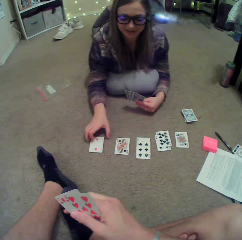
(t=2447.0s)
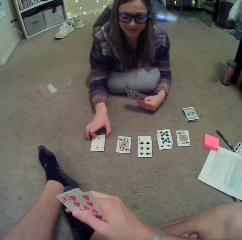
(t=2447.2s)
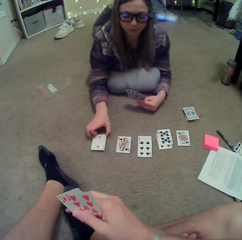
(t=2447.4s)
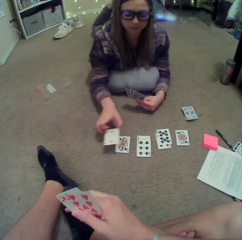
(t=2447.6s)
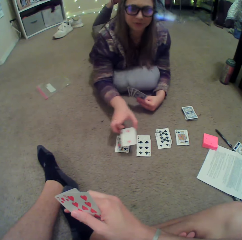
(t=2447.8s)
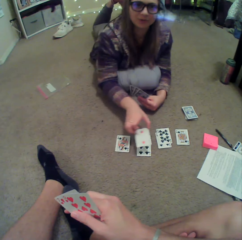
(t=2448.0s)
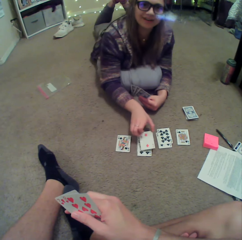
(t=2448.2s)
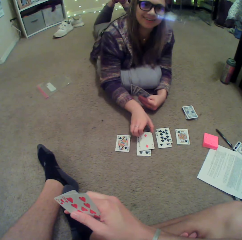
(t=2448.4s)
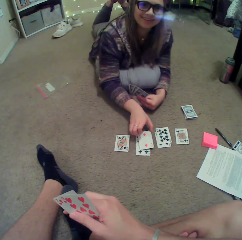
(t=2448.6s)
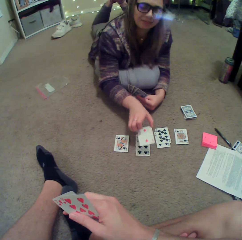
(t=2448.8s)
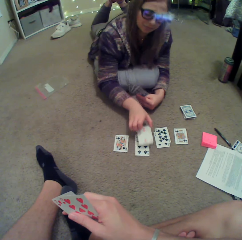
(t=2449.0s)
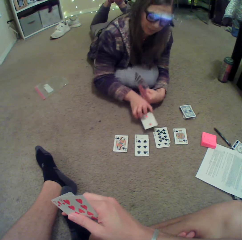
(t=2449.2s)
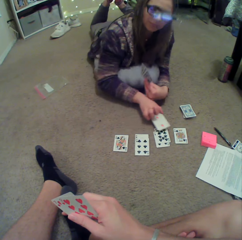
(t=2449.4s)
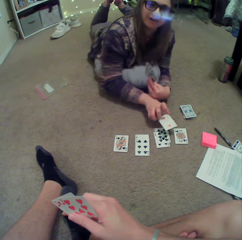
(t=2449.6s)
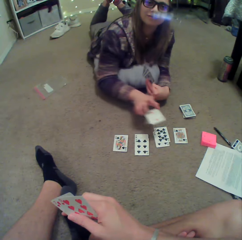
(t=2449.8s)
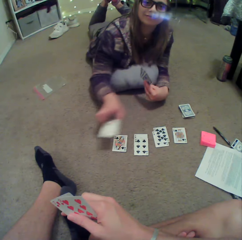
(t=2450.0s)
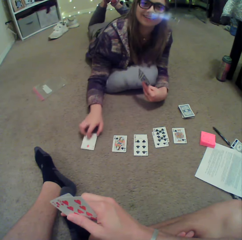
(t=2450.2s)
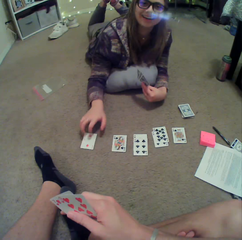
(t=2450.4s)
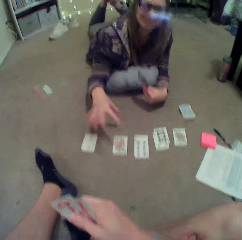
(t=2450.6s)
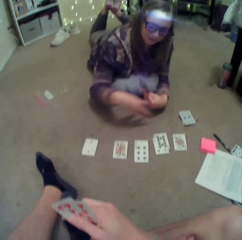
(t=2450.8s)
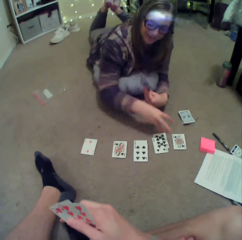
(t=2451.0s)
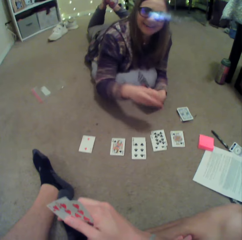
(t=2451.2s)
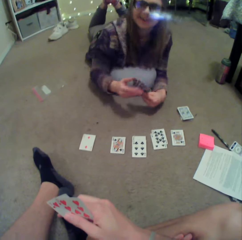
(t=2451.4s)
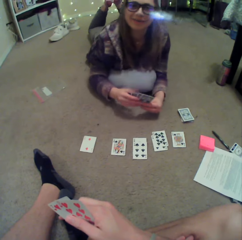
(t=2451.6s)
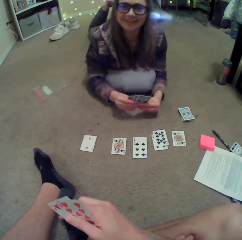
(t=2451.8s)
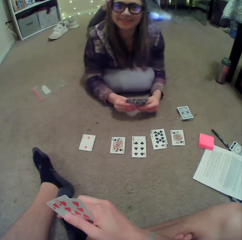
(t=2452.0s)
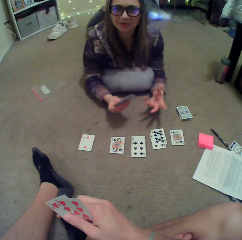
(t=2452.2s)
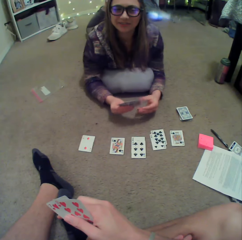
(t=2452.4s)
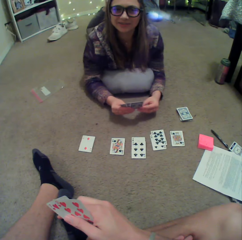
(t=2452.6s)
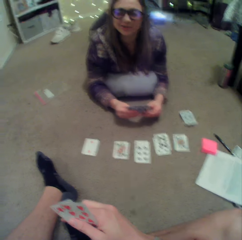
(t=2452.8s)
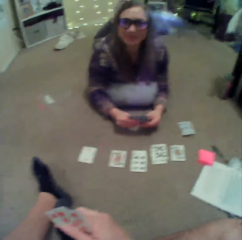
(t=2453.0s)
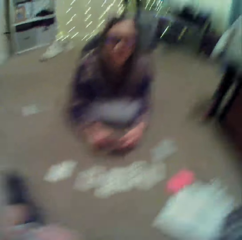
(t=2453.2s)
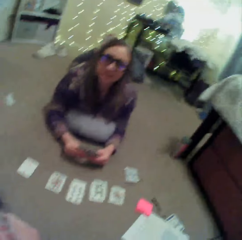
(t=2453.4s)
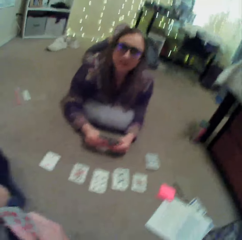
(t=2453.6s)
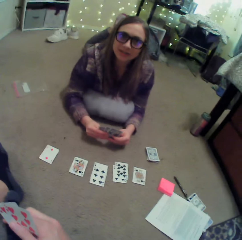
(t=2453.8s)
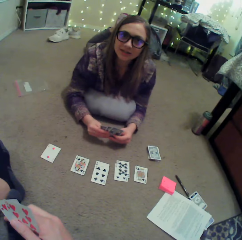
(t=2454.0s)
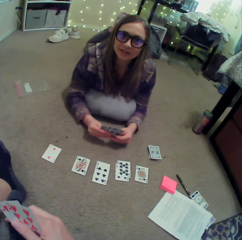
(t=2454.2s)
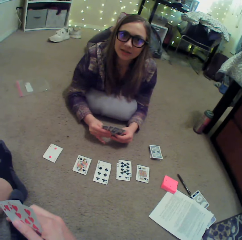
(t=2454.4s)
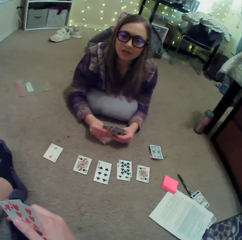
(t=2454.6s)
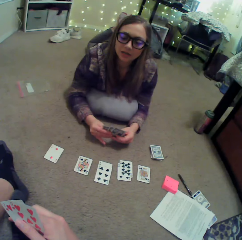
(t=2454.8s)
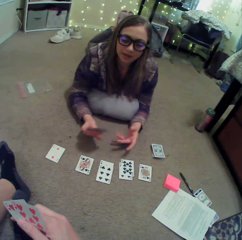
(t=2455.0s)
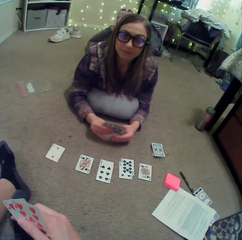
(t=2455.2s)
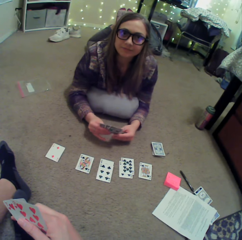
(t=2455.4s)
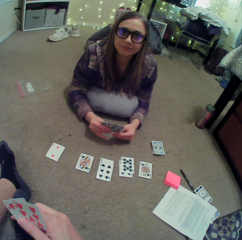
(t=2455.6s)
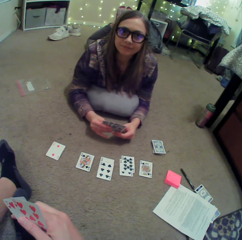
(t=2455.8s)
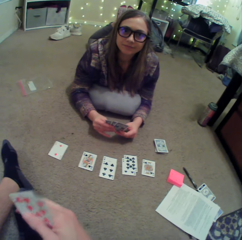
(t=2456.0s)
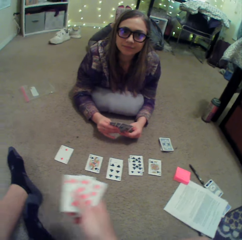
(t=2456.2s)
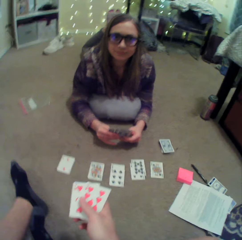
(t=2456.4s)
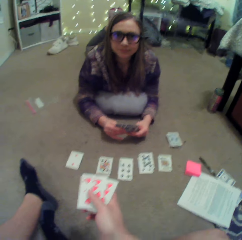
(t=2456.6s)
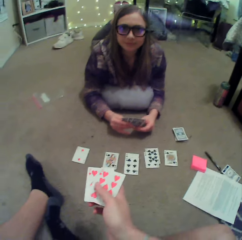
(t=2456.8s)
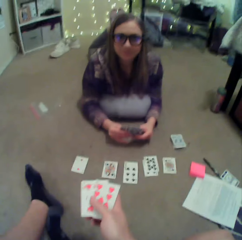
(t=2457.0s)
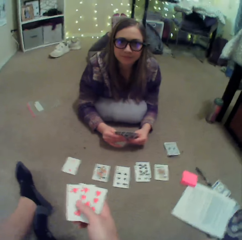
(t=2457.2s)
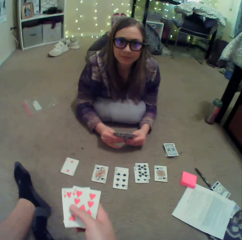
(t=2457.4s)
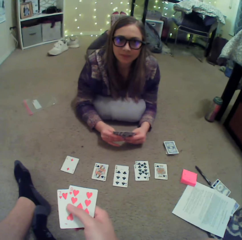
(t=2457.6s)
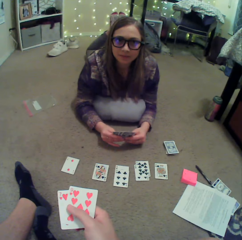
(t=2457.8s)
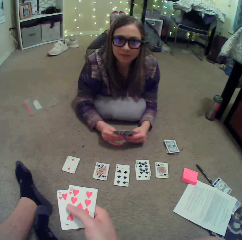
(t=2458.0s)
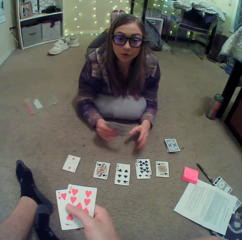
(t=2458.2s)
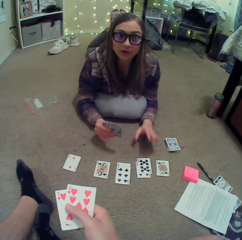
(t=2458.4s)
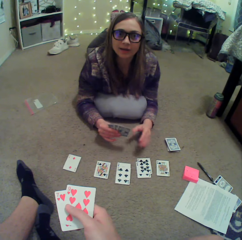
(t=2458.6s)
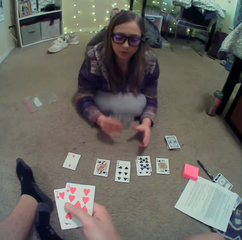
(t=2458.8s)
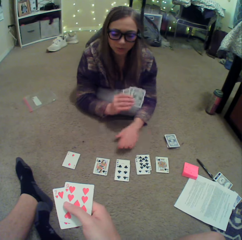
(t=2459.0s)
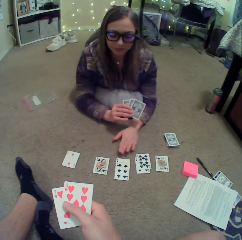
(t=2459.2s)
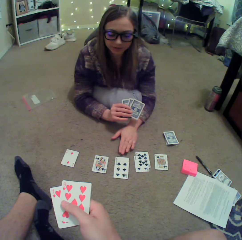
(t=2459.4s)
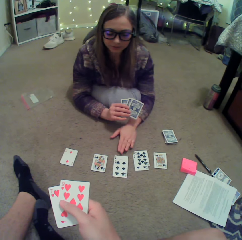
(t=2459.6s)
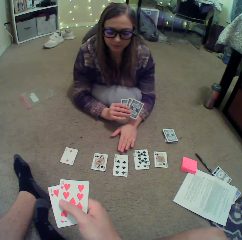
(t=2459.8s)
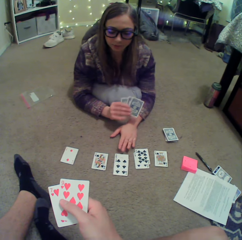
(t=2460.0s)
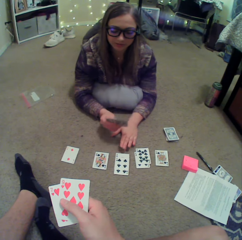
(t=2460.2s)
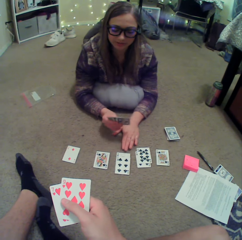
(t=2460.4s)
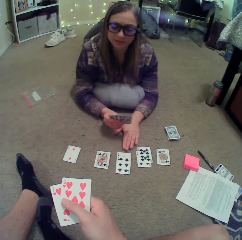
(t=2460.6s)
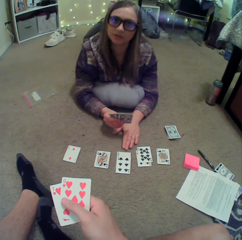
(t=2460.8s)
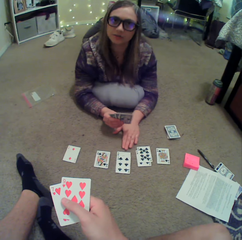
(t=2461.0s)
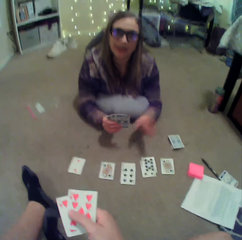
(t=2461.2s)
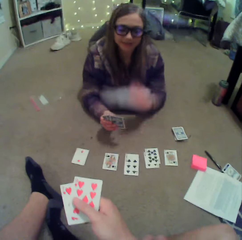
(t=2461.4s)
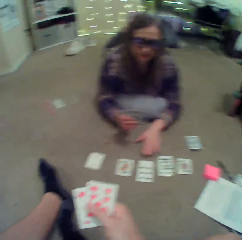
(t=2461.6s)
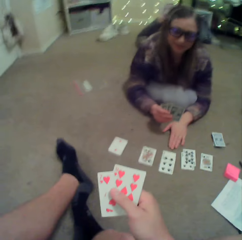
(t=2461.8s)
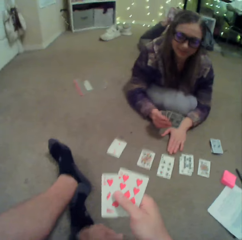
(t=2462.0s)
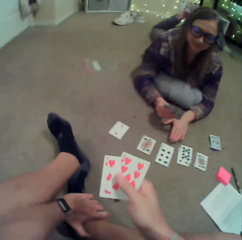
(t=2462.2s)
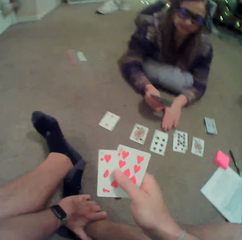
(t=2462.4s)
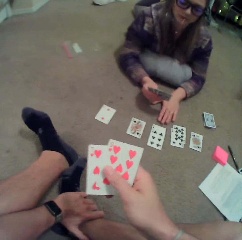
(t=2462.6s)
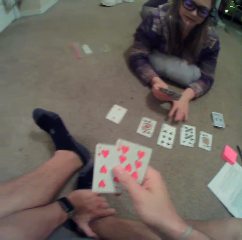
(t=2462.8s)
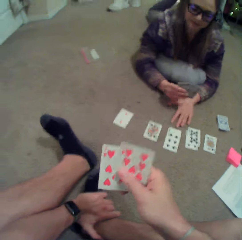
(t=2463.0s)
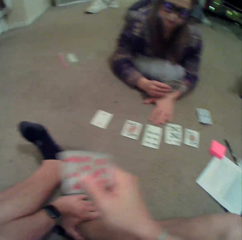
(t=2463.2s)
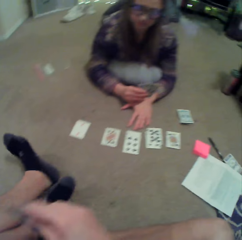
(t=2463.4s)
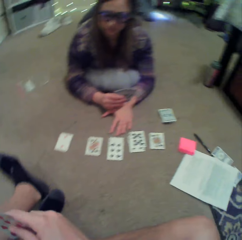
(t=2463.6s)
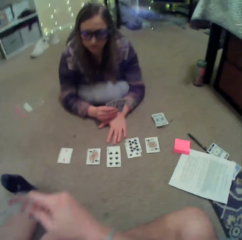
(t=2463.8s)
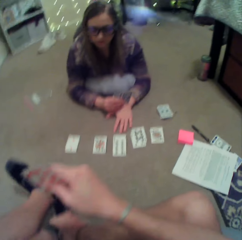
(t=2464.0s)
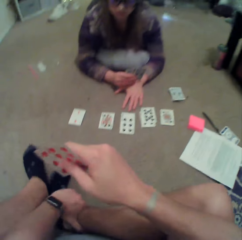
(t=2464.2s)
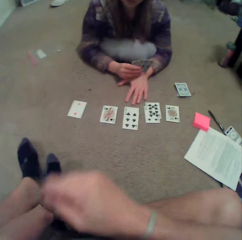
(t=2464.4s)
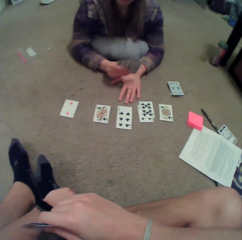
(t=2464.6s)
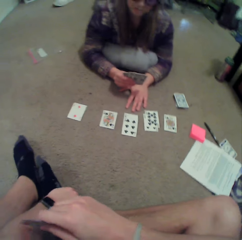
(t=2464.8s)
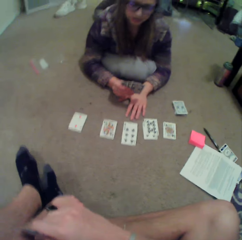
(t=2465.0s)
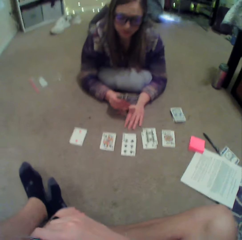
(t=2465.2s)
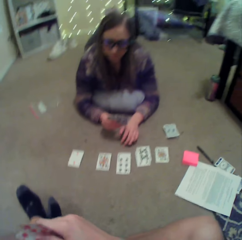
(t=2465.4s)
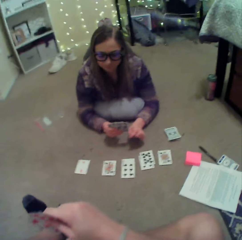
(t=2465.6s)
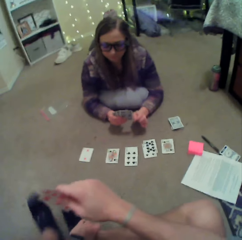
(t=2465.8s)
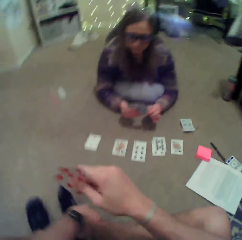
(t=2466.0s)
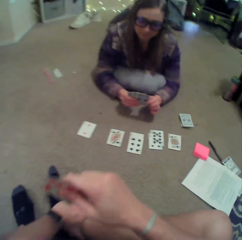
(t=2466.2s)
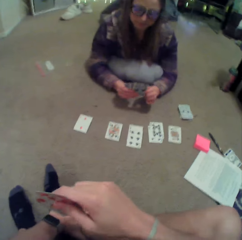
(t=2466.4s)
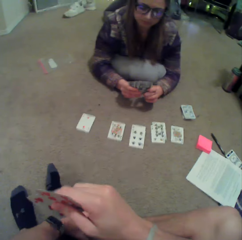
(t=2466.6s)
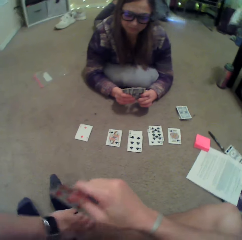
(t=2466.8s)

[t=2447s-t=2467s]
A lady sways a card in hand. The lady interacts with the camera wearer. The lady puts the card on the floor and sways hands. The lady converses with the camera wearer. The lady sways hands. The camera wearer straightens a hand. The lady sways hands and puts a hand on the floor. The lady sways hands and puts a hand on the floor. The camera wearer straightens legs.

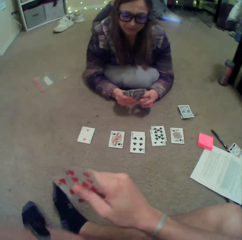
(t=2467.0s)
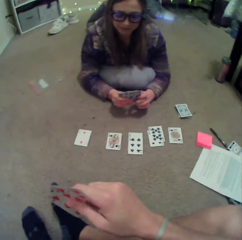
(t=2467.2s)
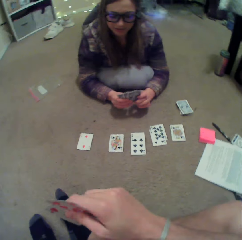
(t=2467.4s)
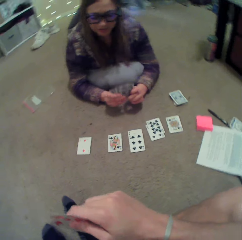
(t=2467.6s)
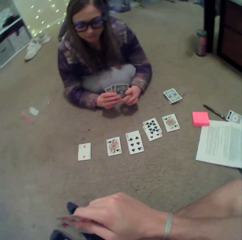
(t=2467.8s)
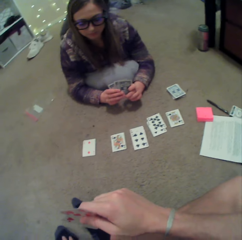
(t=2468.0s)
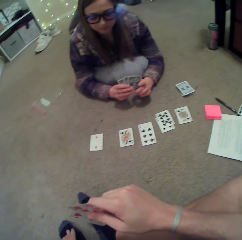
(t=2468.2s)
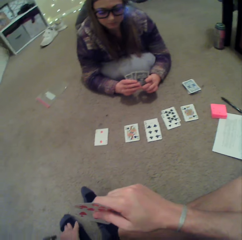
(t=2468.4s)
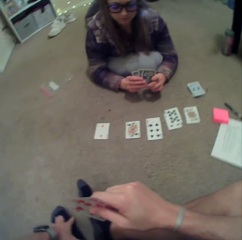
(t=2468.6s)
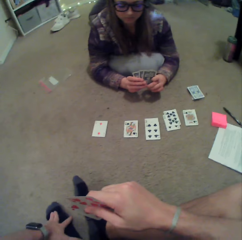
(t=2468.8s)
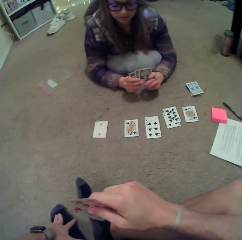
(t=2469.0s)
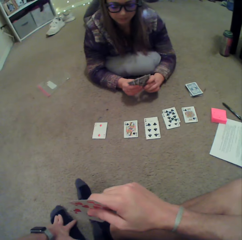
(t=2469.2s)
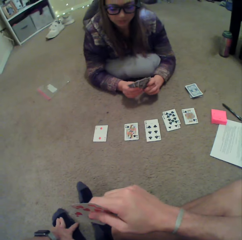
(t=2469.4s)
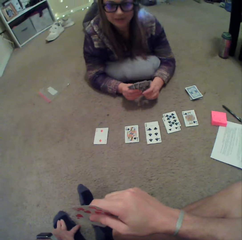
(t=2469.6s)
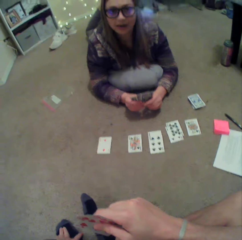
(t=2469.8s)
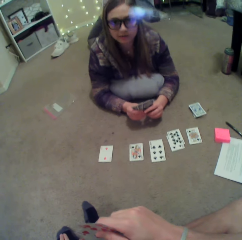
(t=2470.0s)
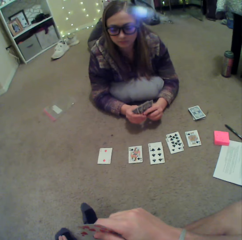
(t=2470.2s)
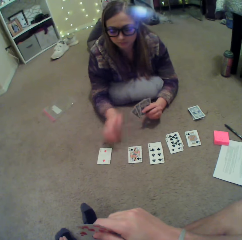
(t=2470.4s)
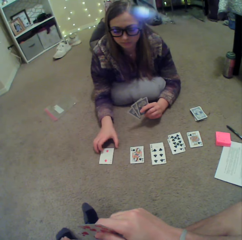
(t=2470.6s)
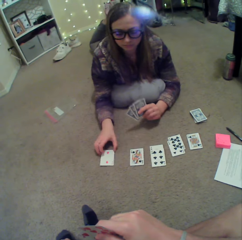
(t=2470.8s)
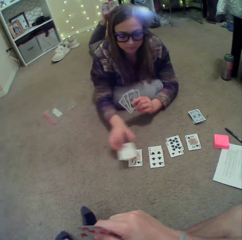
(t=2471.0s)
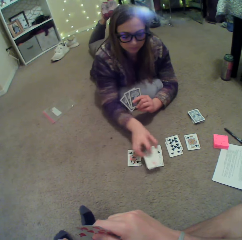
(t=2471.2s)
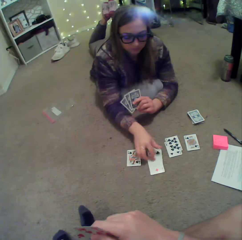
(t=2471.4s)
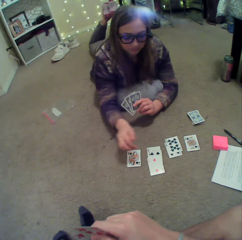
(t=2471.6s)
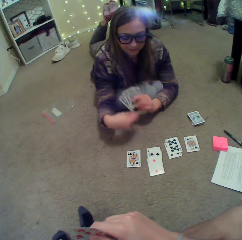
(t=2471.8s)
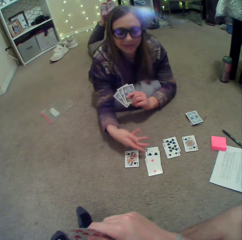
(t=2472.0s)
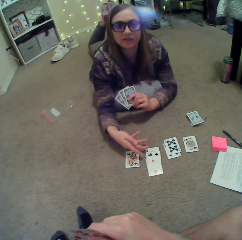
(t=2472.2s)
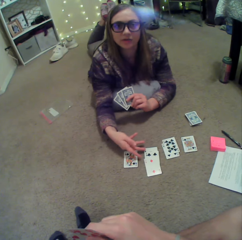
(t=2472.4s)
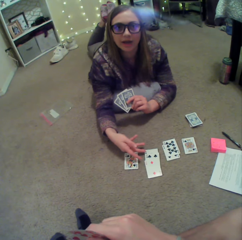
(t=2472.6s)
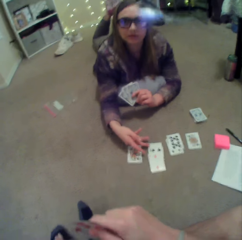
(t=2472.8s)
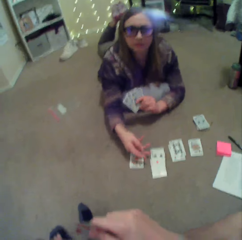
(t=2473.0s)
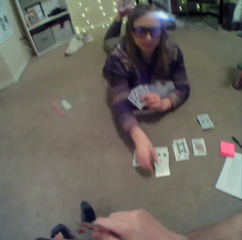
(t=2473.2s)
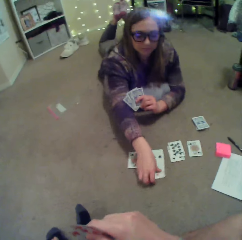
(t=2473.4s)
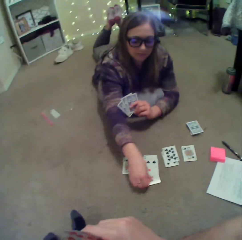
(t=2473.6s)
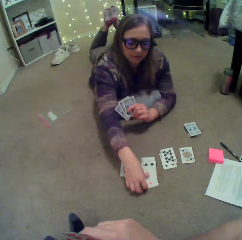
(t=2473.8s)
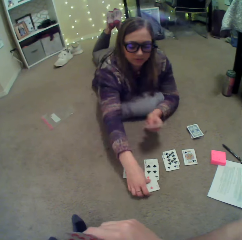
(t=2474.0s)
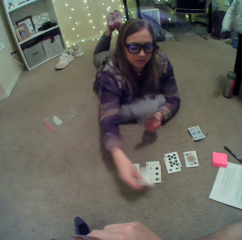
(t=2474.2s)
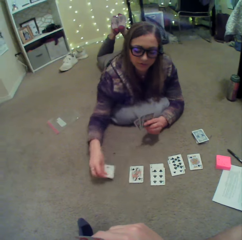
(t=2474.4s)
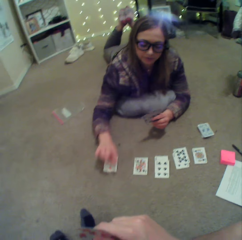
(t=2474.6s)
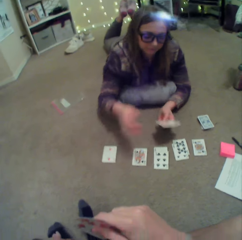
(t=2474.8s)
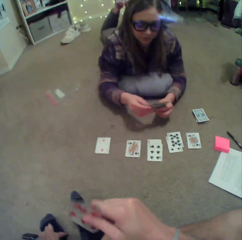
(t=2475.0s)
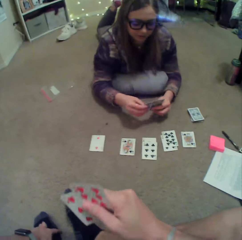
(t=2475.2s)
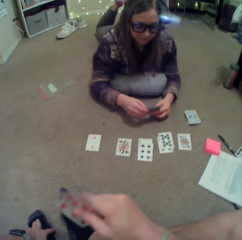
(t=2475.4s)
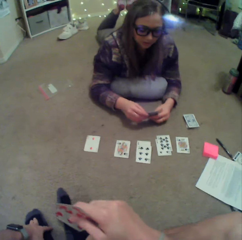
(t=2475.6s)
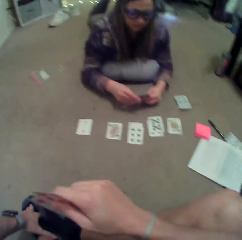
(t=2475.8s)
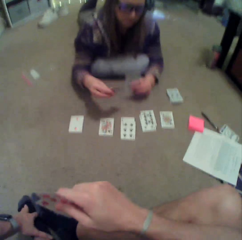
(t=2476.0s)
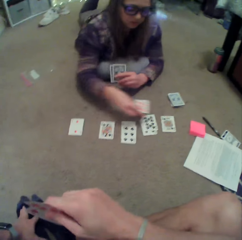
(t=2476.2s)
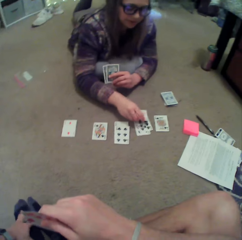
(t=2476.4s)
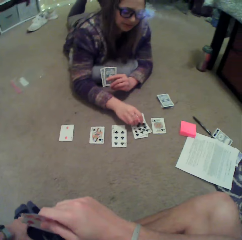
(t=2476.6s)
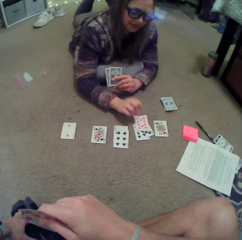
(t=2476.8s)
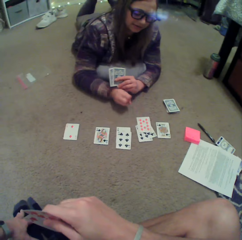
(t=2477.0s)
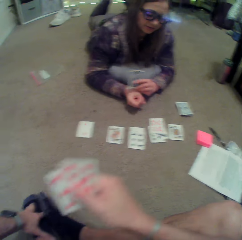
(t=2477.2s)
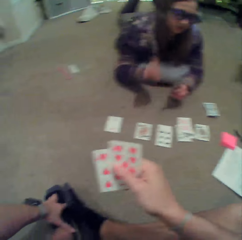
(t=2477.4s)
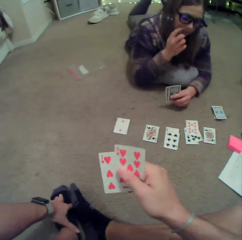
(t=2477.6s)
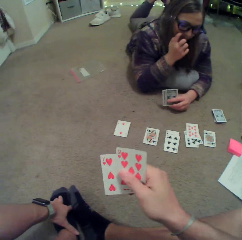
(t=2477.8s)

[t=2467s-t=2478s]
A lady converses with the camera wearer. The lady moves a card on the floor, picks up the card, and puts the card down. The lady sways hands and interacts with the camera wearer. The lady picks up a card on the floor and puts the card on the floor. The lady checks the cards. The lady puts a card on the floor.
